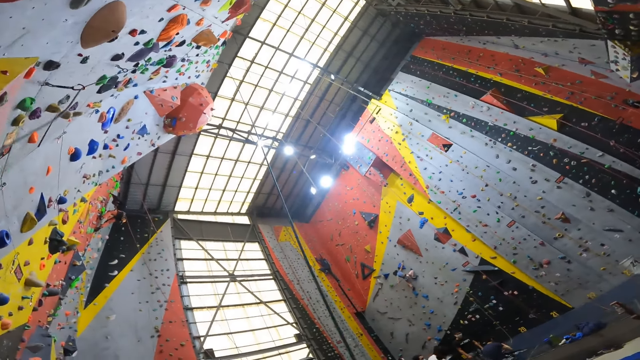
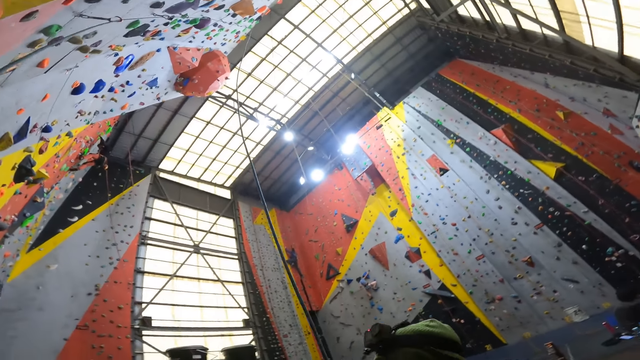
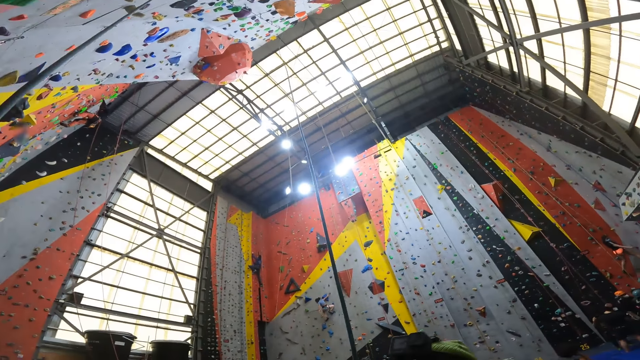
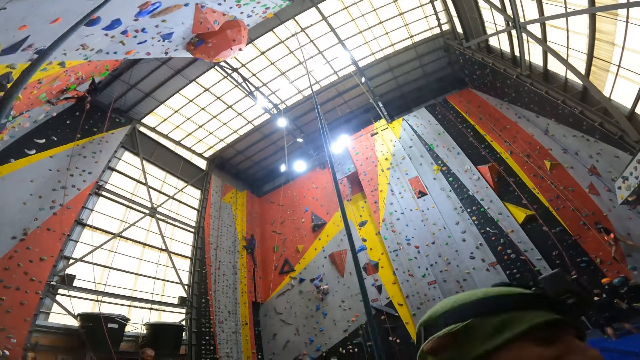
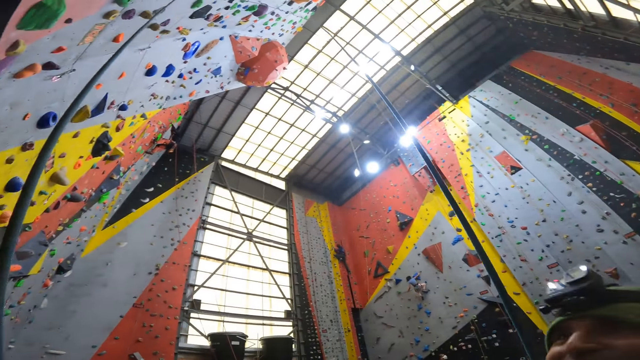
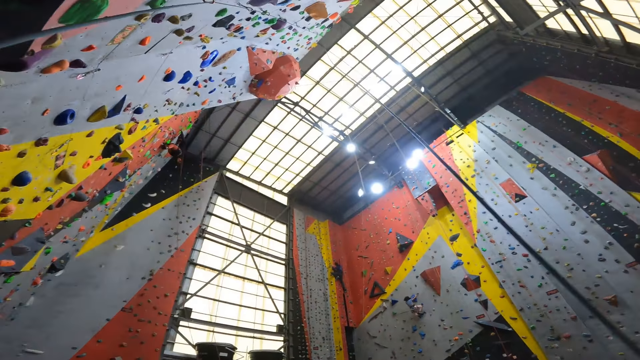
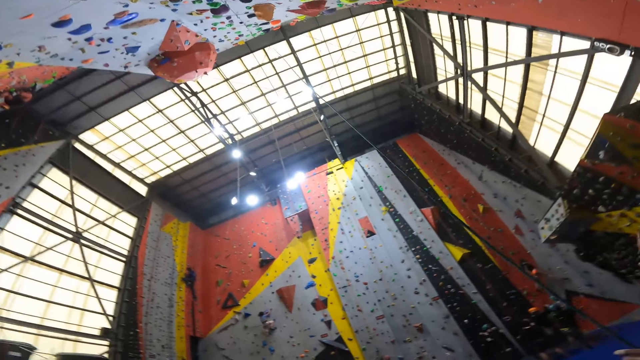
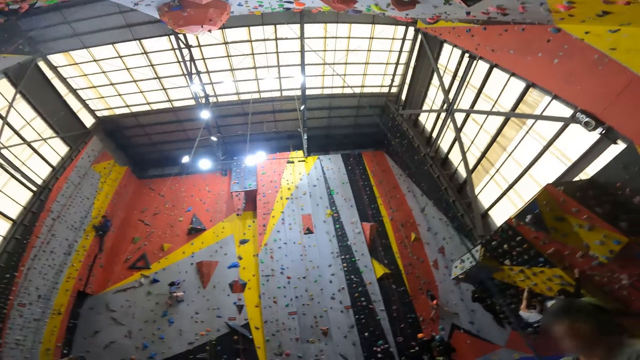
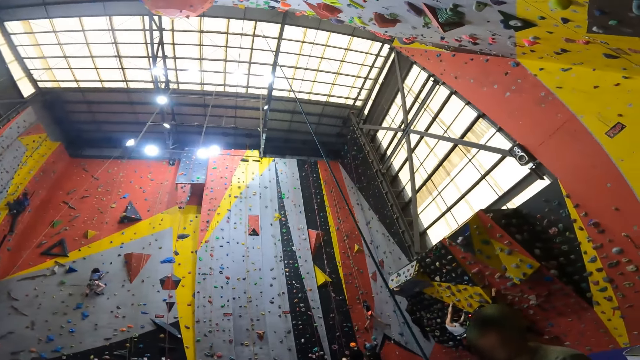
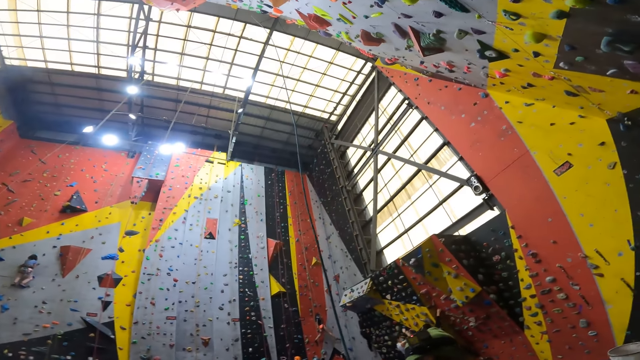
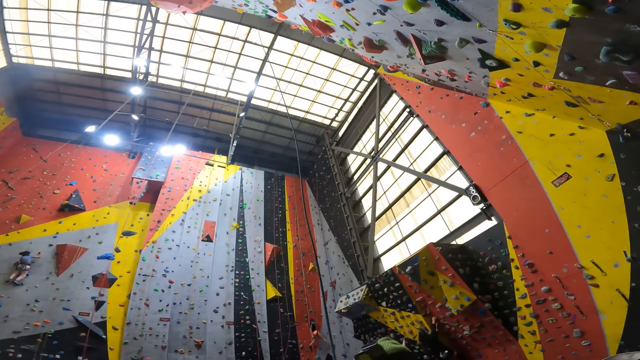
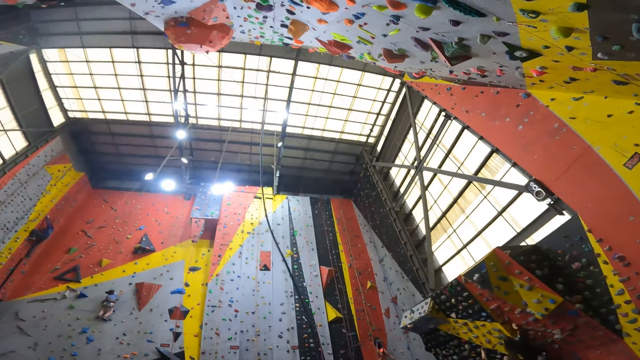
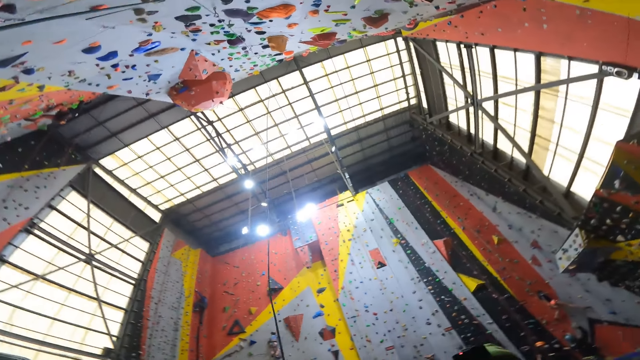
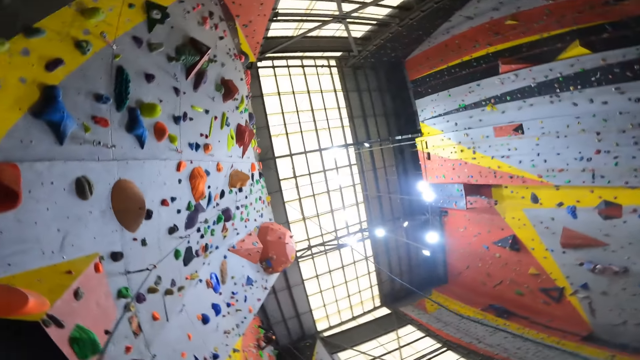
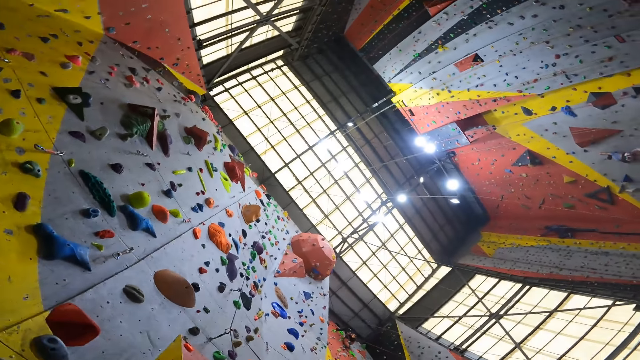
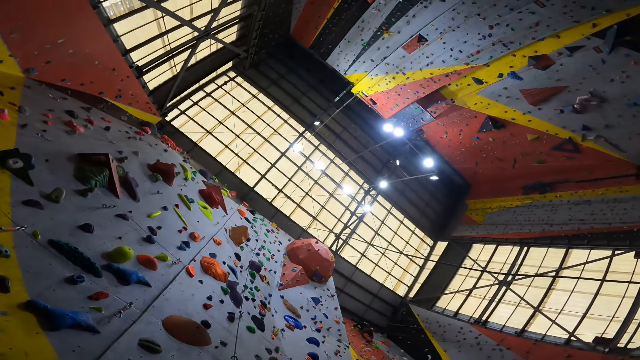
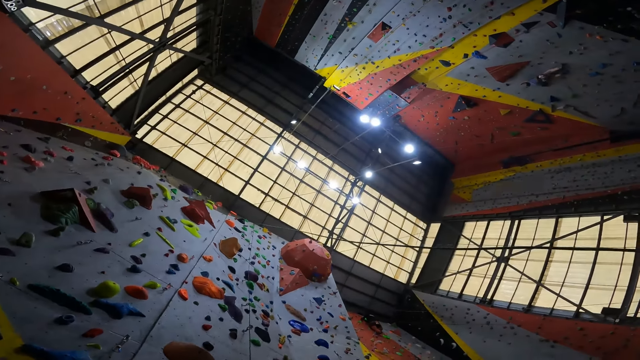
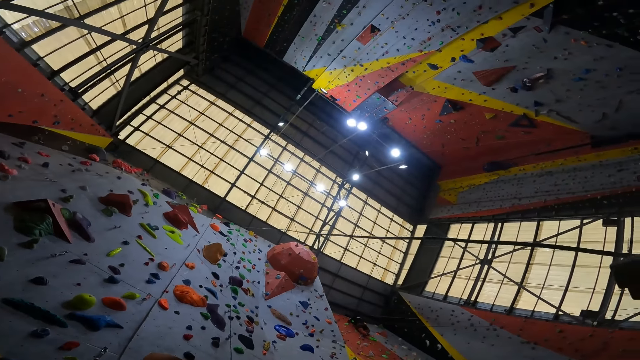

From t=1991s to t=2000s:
The camera wearer looks up the wall.

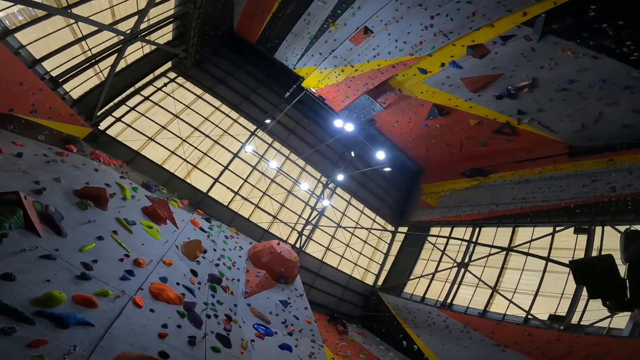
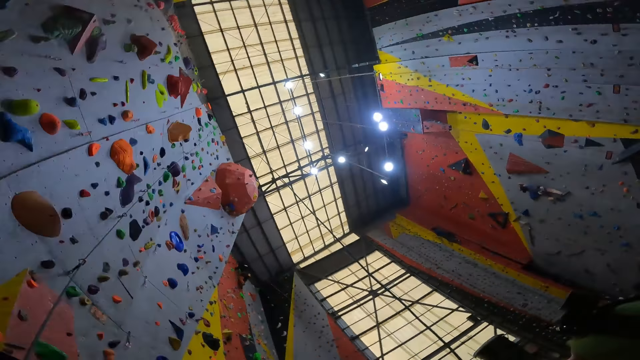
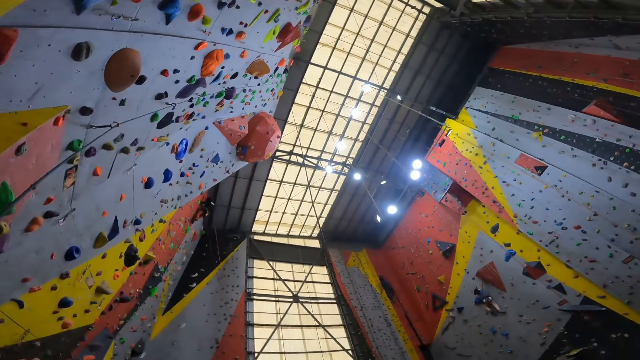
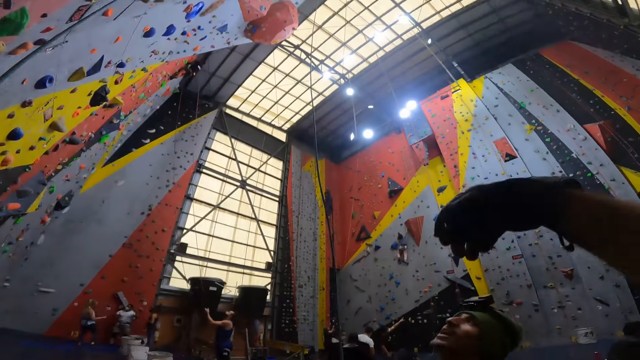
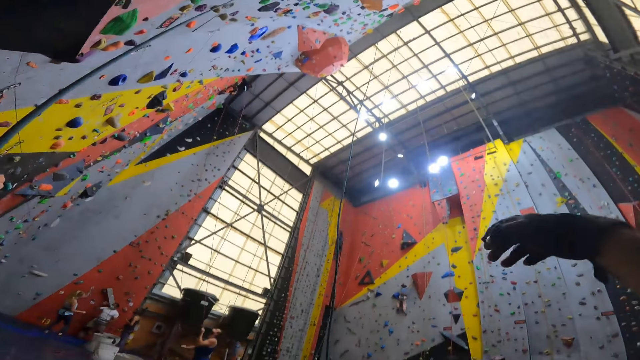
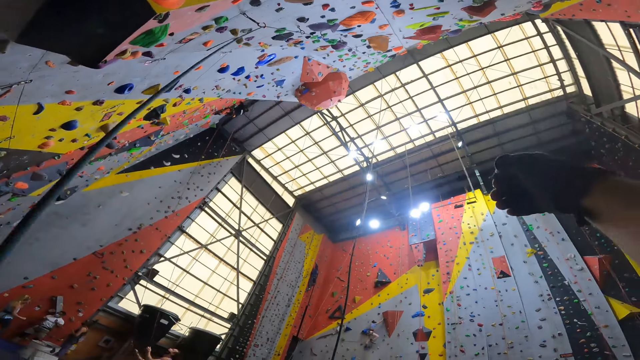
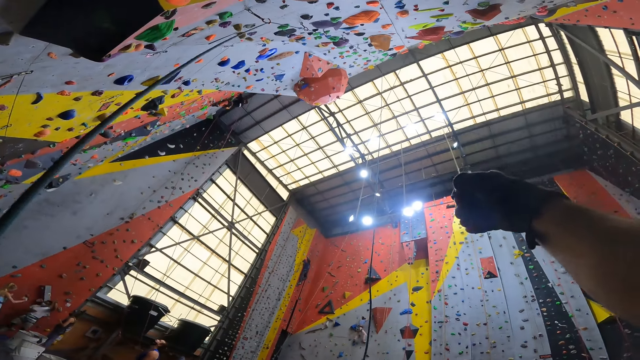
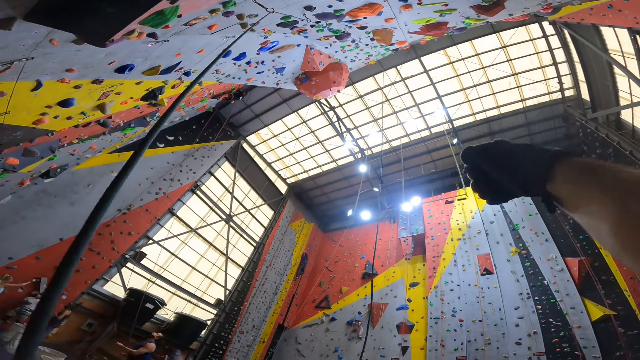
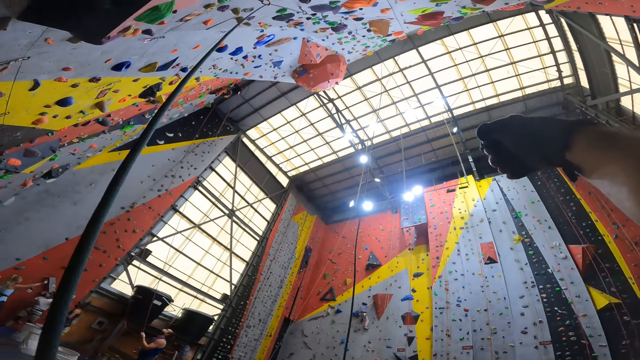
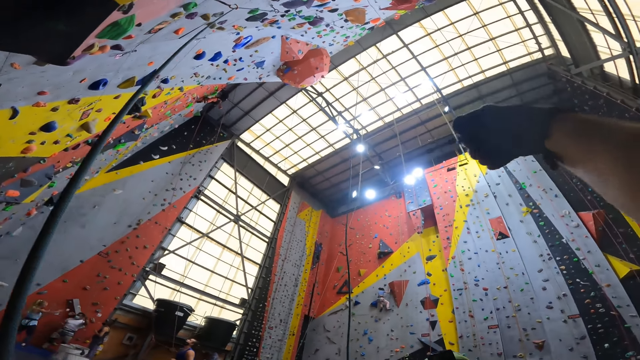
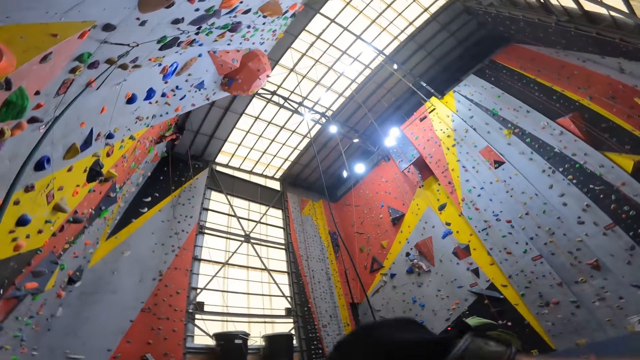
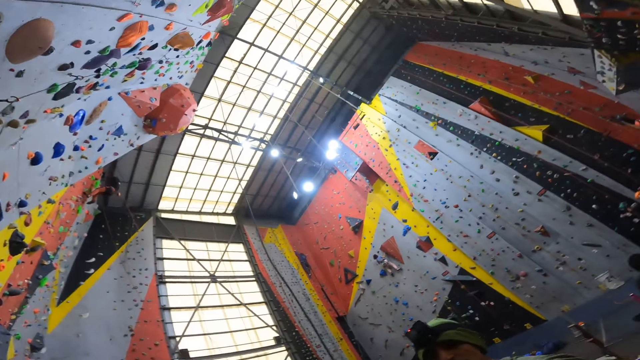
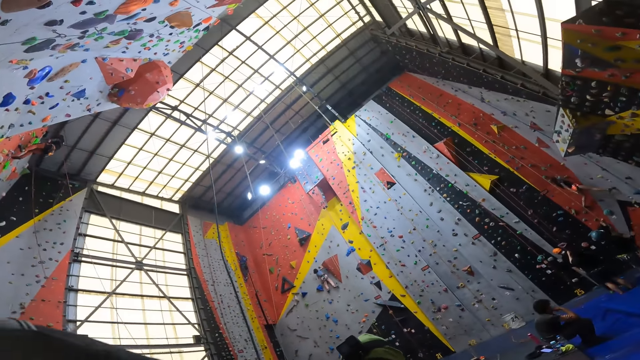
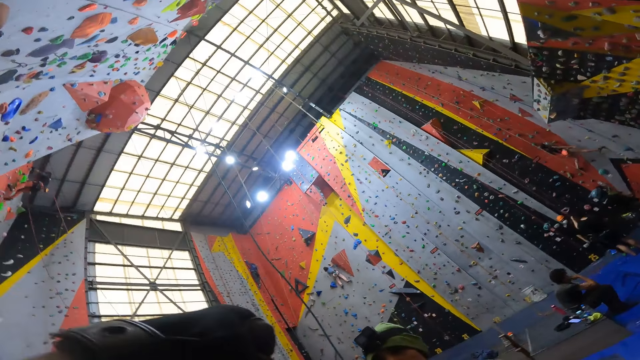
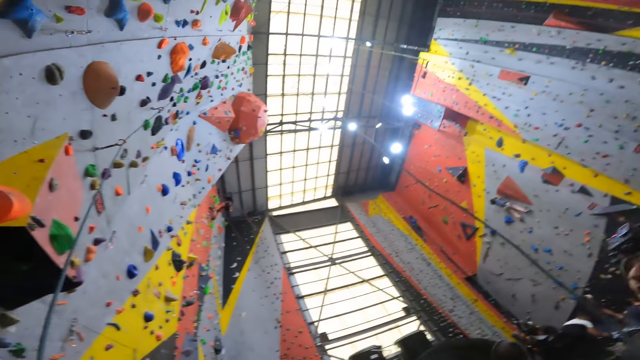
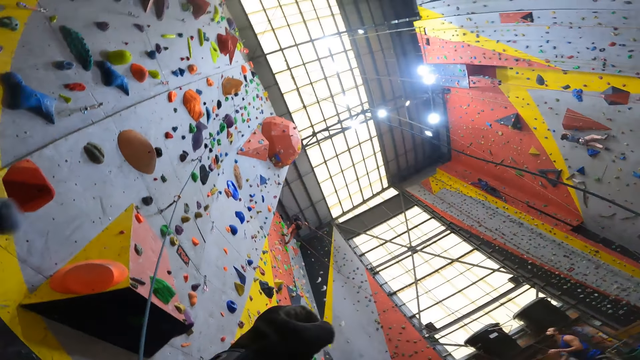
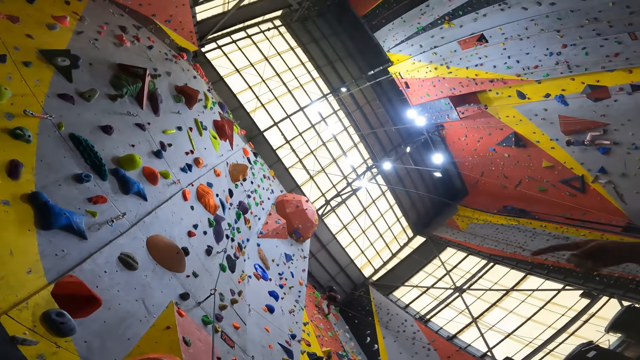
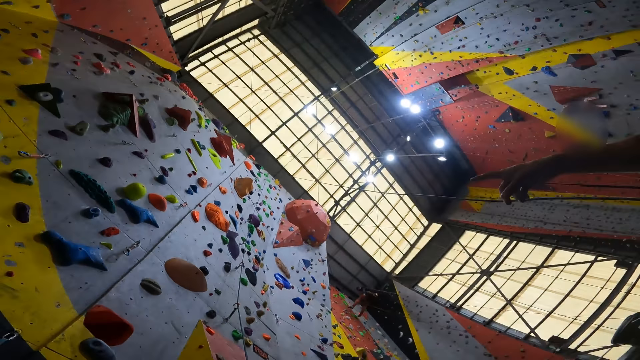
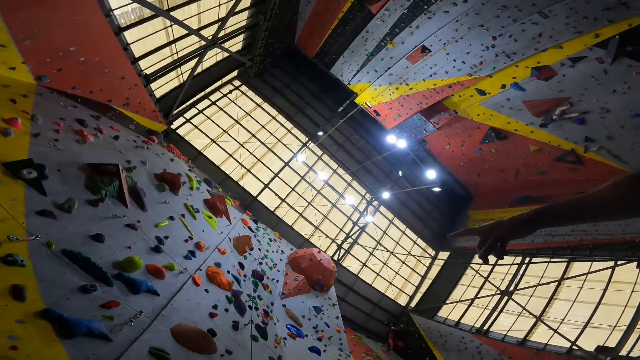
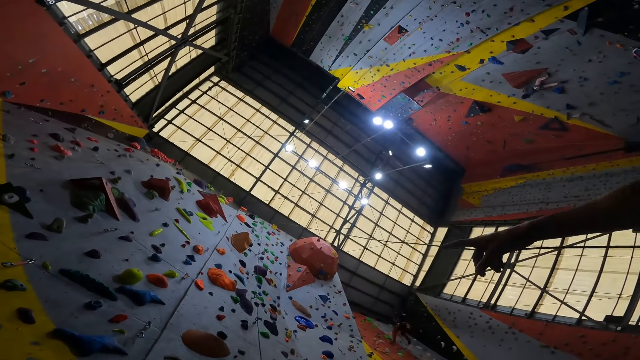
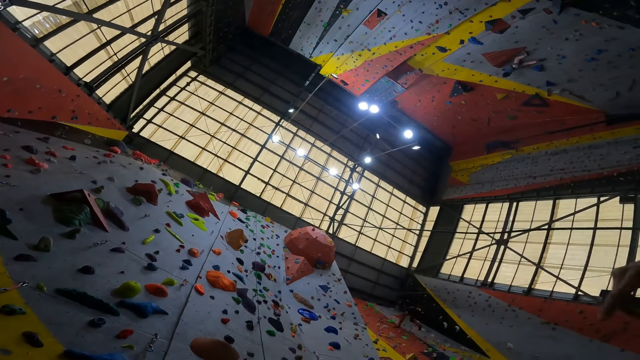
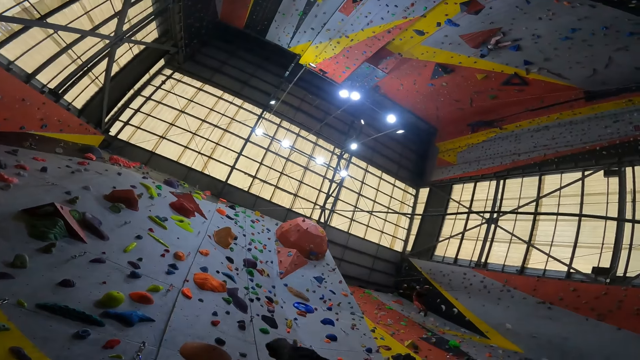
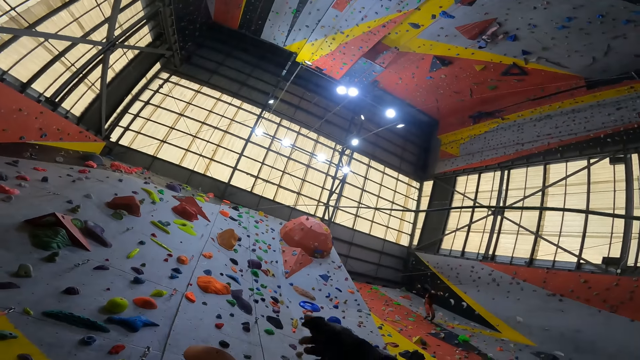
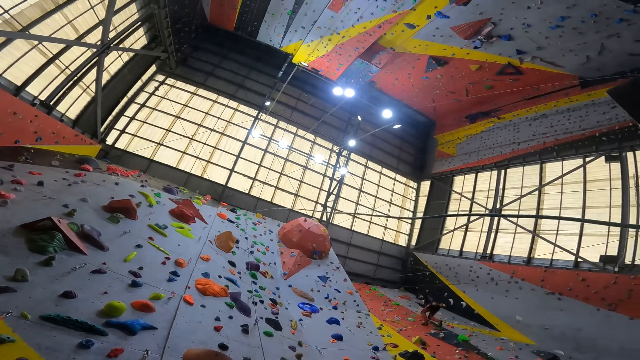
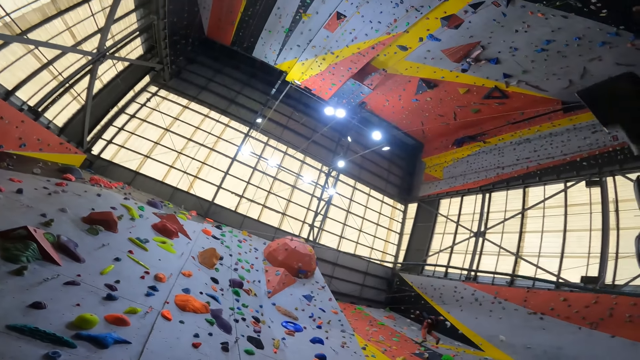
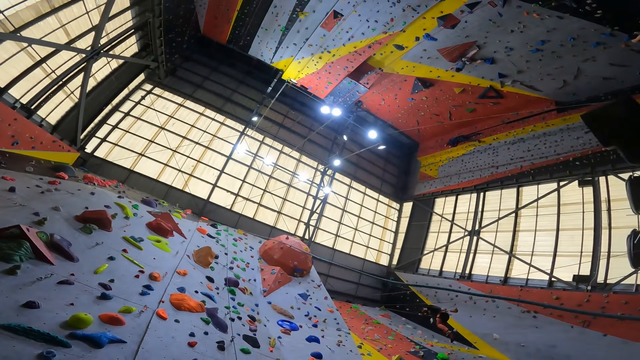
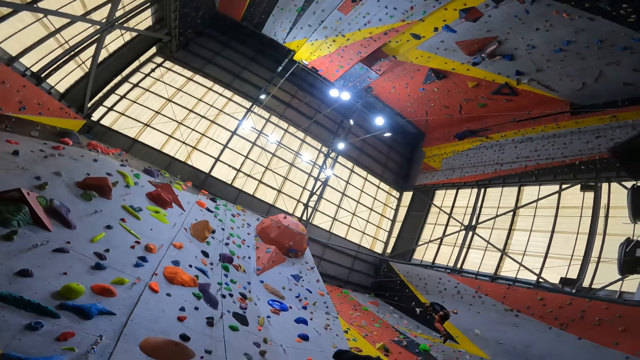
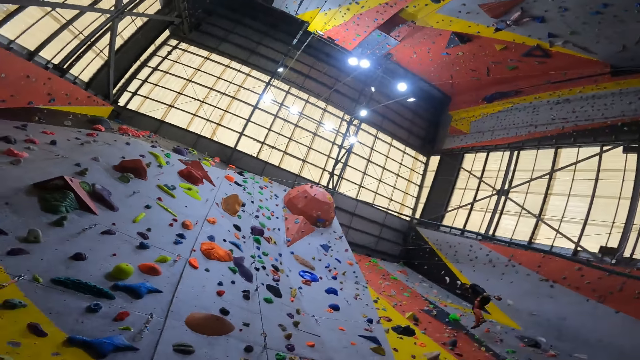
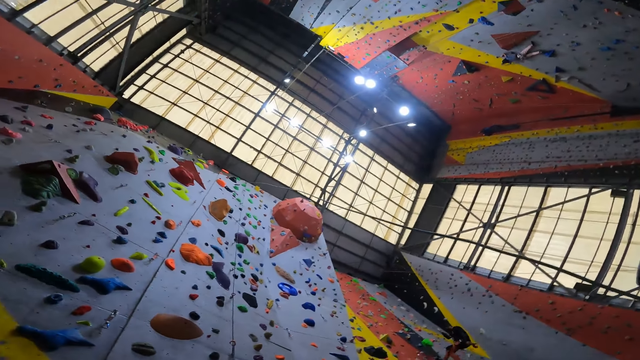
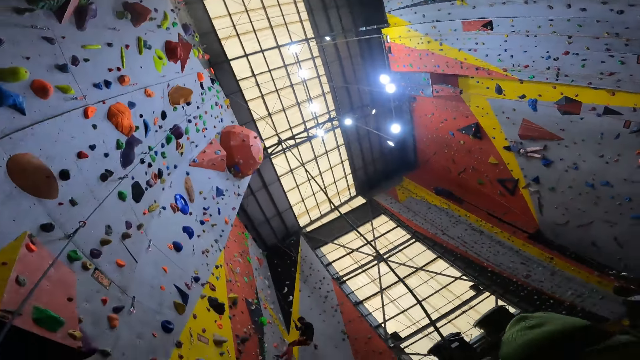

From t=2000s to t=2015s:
The camera wearer lifts up his hand. He drops the hand. A man points up. The camera wearer points up and looks up the walls.
